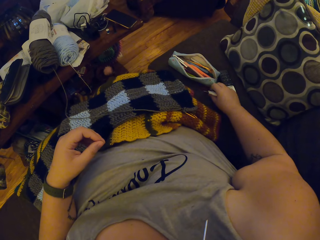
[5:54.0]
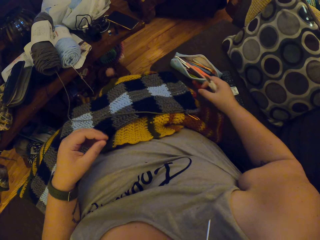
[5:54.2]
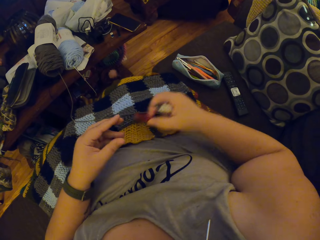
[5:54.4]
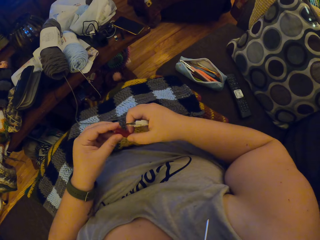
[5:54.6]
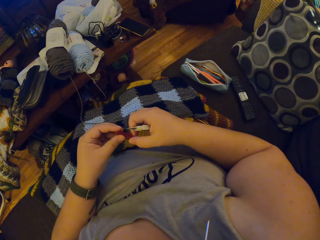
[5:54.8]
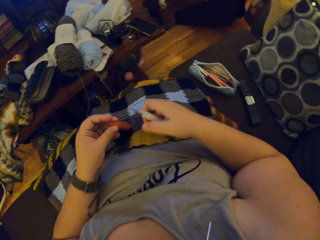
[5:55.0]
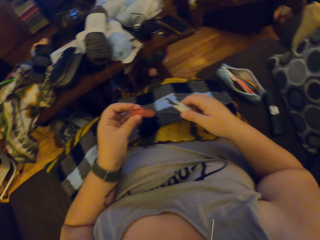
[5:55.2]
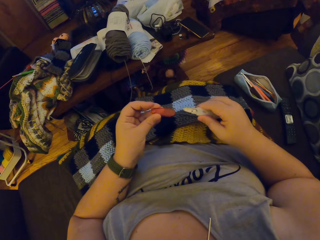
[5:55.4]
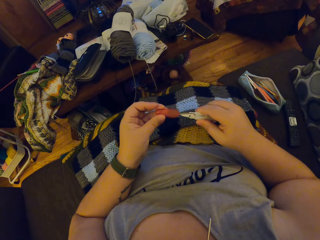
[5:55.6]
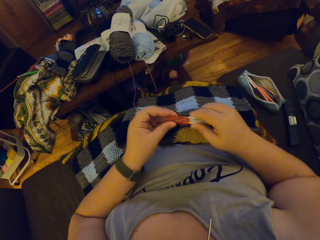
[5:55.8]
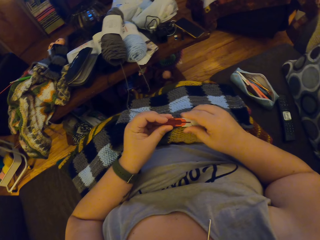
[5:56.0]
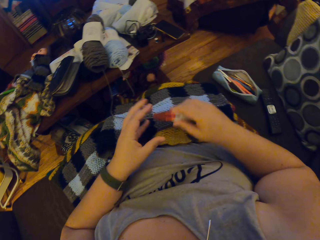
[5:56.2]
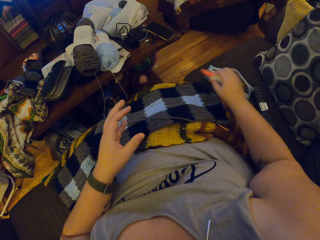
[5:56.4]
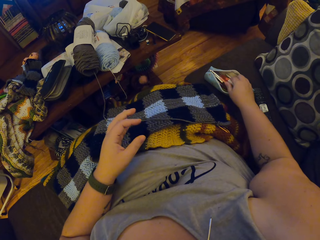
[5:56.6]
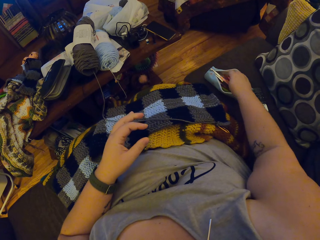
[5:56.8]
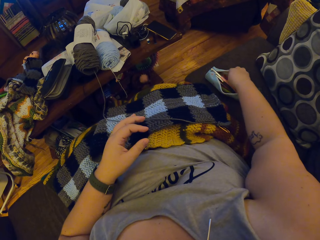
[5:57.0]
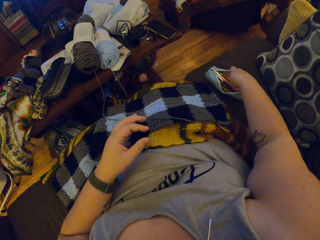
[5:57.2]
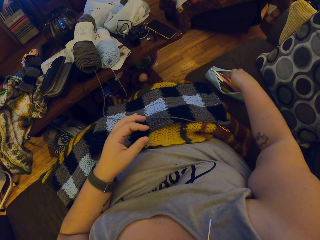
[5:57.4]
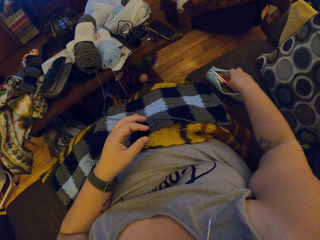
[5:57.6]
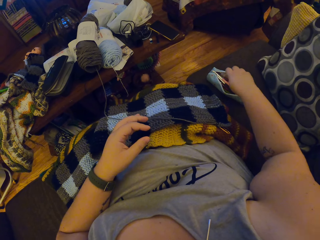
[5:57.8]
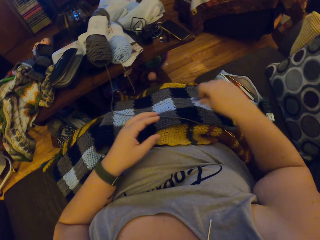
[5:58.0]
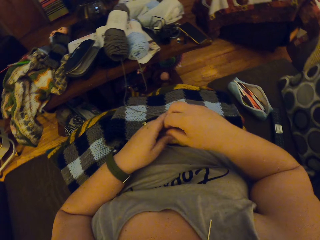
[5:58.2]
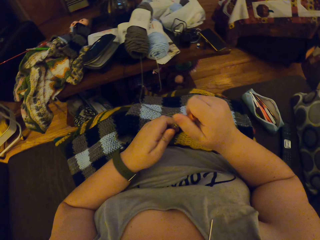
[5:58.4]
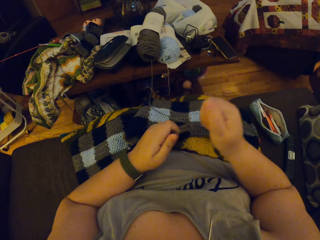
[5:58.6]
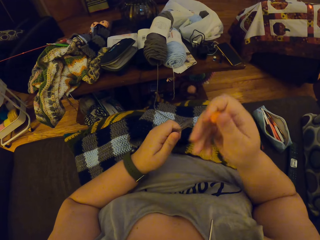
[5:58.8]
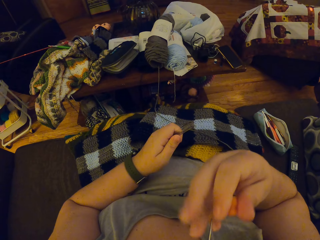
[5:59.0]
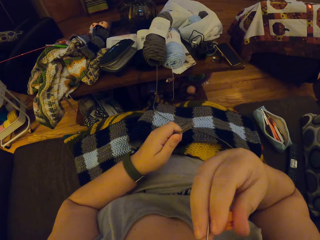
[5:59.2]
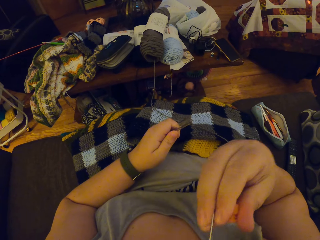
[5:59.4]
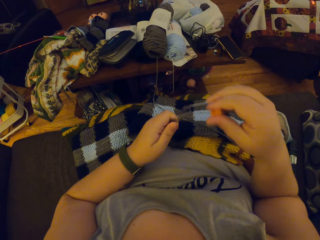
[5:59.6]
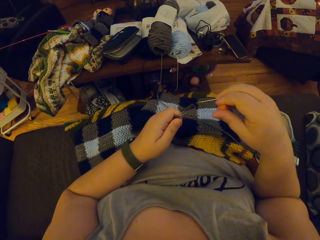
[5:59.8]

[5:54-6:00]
The camera wearer picks the pair of scissors pouch on the couch. She puts the pair of scissors in the pouch. She drops the pair of scissors in a purse. She picks a needle case in the purse. She opens the needle case. She removes the needle from her mouth.

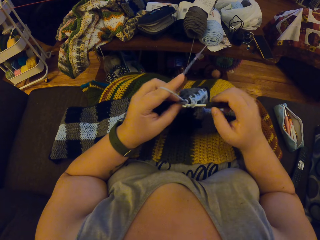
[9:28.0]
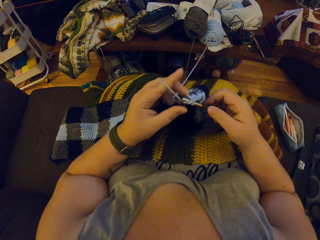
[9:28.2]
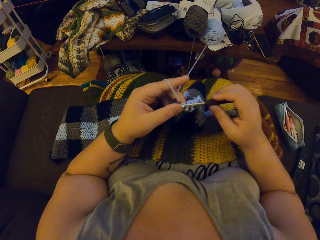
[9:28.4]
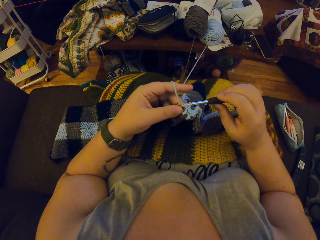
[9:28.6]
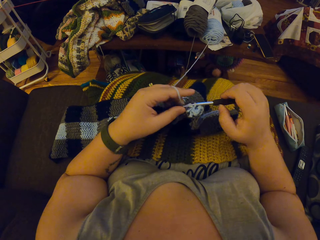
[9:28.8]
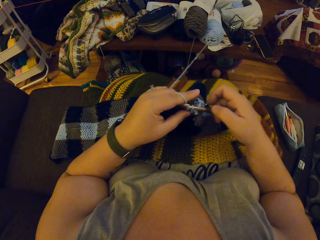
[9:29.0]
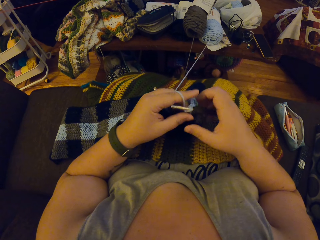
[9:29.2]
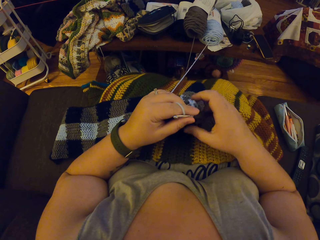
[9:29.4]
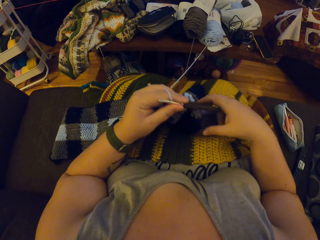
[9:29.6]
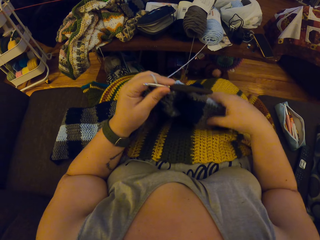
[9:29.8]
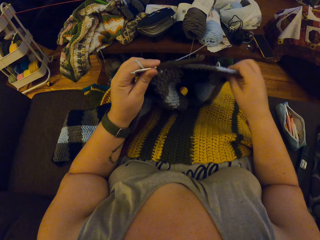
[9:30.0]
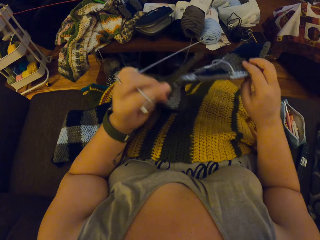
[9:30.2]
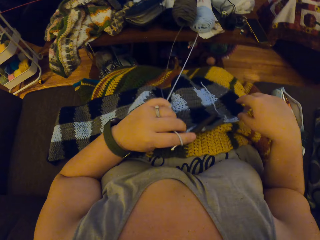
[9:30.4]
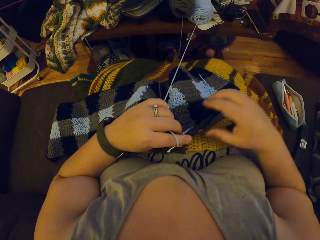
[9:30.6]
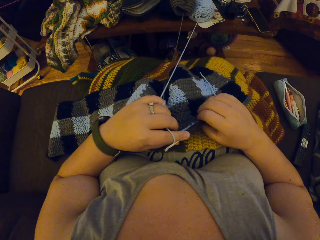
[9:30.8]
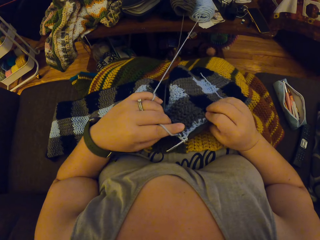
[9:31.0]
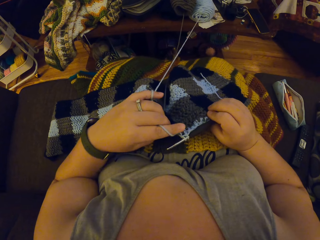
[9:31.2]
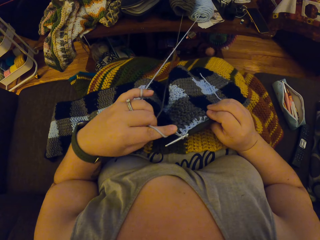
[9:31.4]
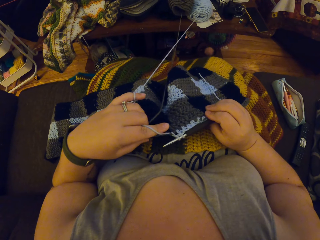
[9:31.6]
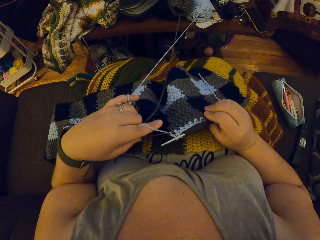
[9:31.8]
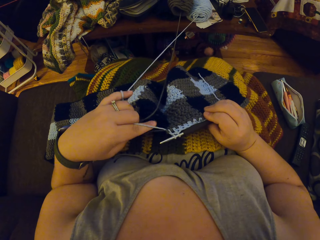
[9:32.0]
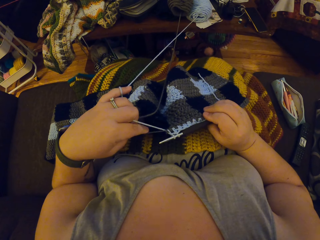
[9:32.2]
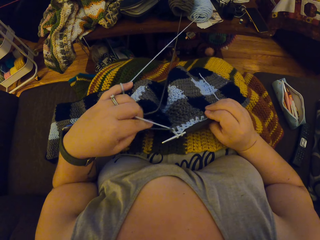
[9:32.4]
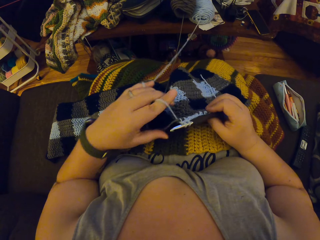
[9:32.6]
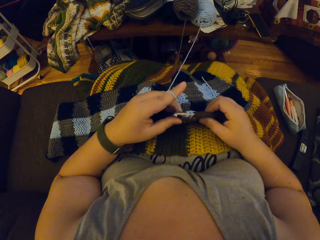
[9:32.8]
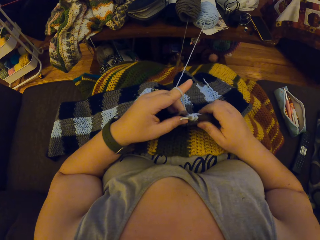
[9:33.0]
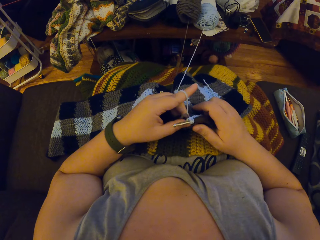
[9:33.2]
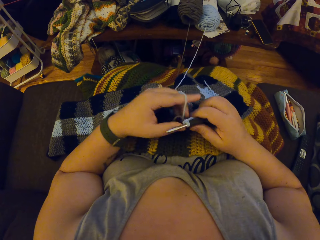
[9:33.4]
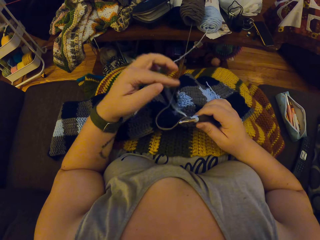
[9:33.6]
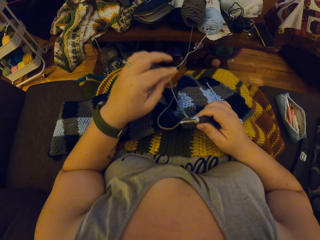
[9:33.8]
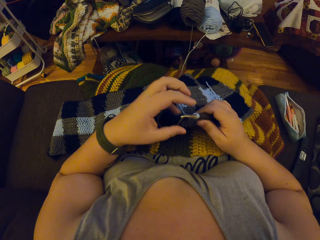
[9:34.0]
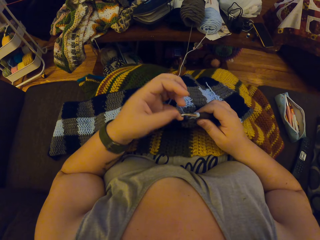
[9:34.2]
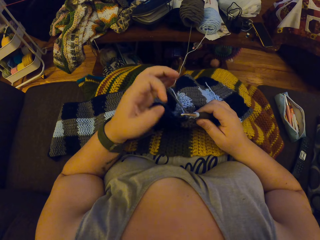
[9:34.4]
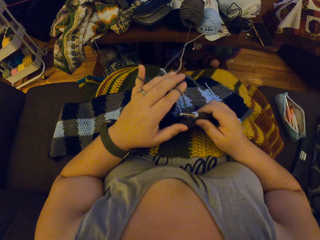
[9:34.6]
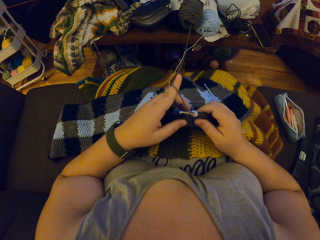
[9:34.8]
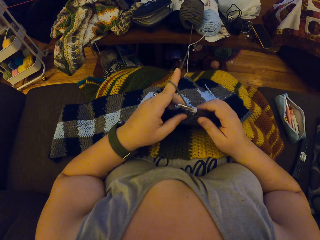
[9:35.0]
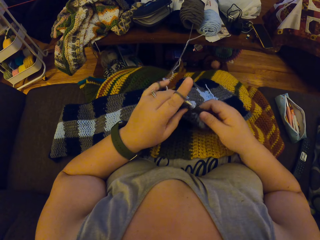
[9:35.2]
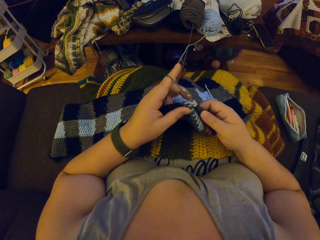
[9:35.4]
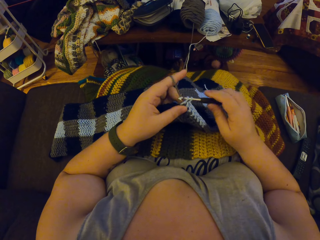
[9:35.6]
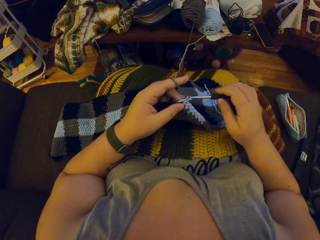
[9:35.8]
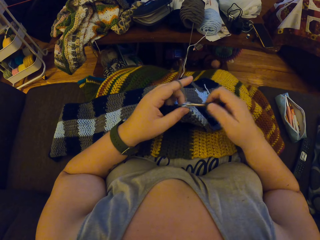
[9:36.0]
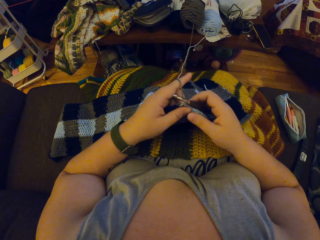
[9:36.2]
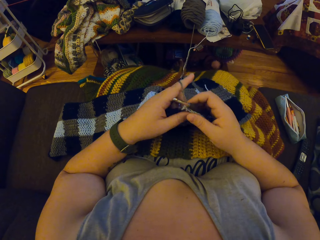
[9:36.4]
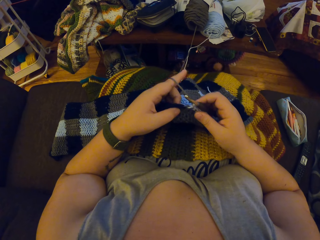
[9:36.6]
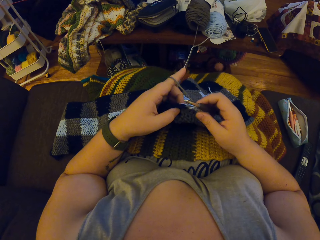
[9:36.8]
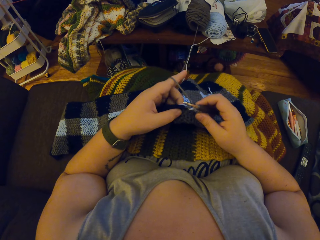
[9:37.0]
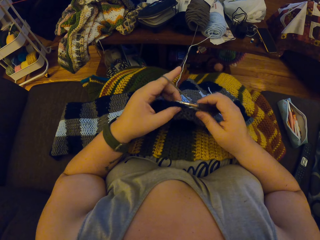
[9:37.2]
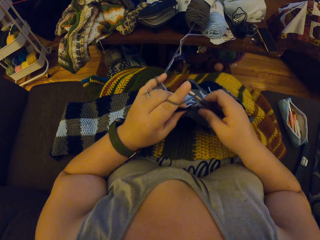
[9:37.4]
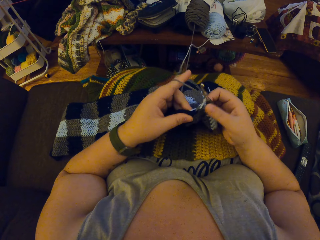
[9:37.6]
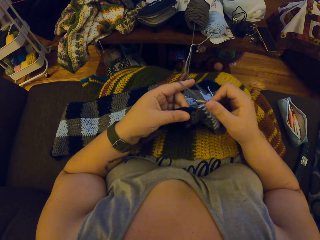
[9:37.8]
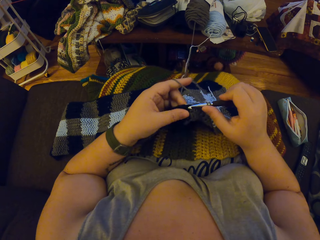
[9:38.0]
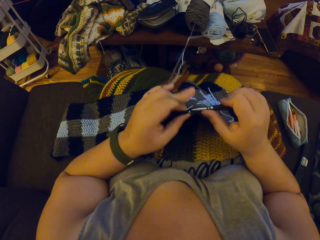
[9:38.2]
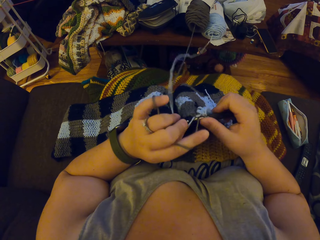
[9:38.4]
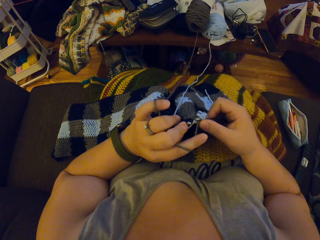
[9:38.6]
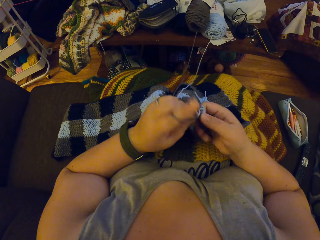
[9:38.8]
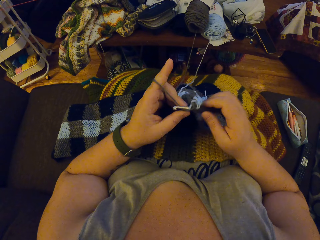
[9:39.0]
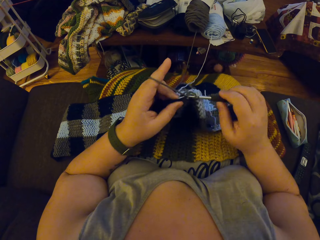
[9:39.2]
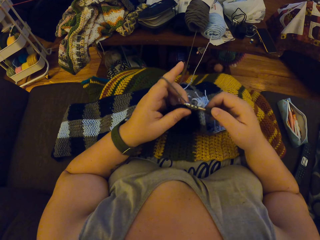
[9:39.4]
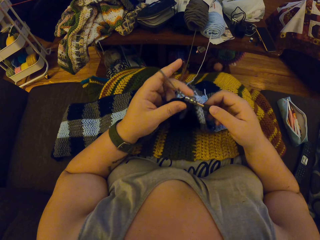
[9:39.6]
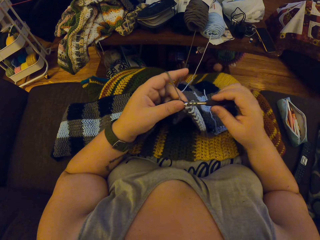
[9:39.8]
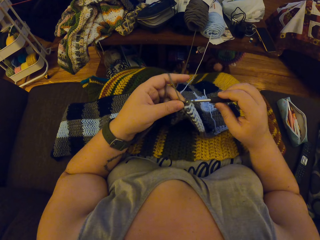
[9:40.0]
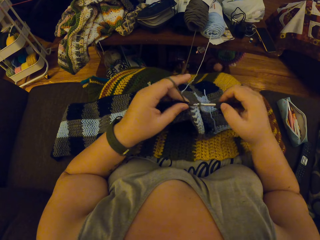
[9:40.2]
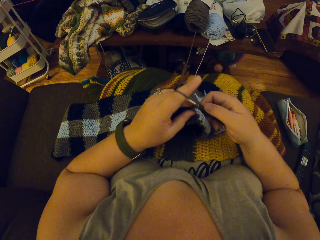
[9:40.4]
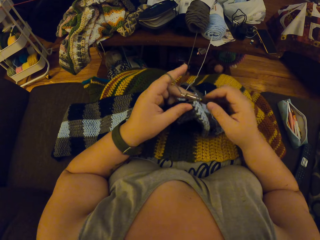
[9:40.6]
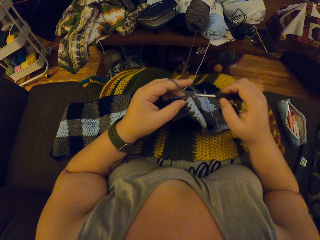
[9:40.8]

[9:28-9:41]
The camera wearer adjusts the fabric with her hands. She turns the piece of fabric. She adjusts the yarn strand with her left hand. She crochets the yarn with her hands.

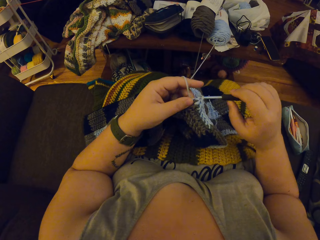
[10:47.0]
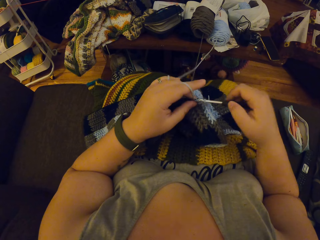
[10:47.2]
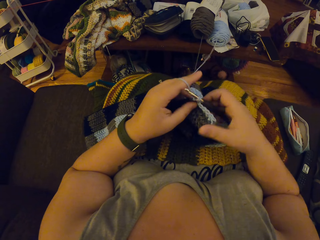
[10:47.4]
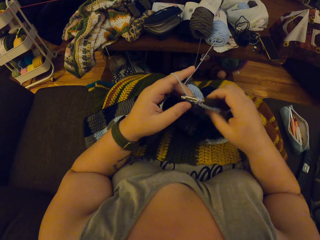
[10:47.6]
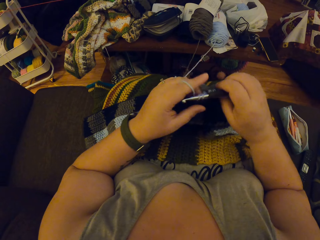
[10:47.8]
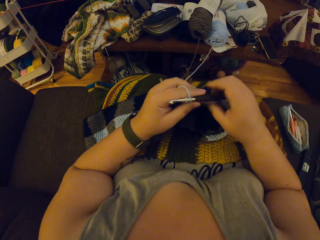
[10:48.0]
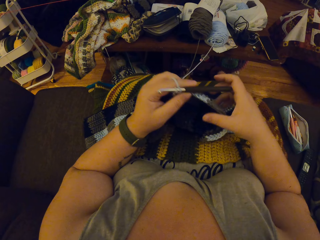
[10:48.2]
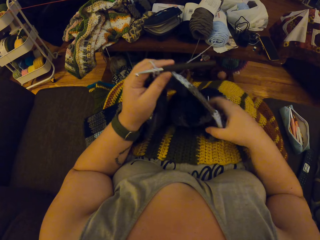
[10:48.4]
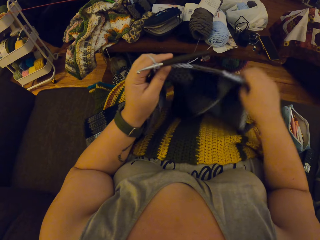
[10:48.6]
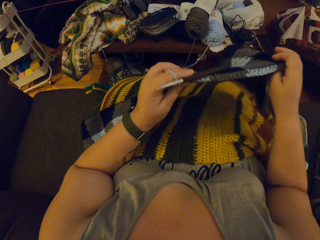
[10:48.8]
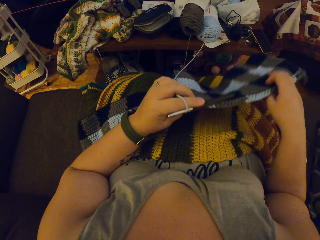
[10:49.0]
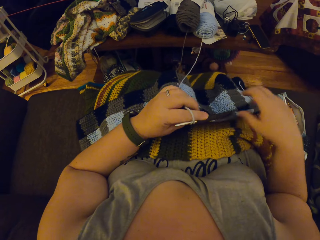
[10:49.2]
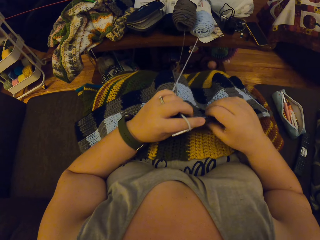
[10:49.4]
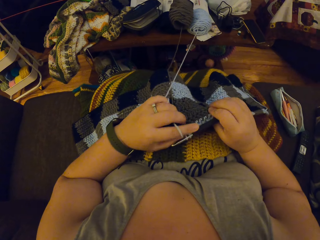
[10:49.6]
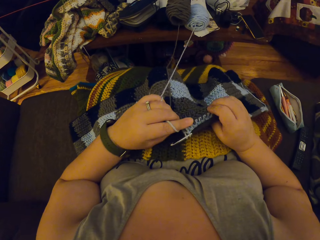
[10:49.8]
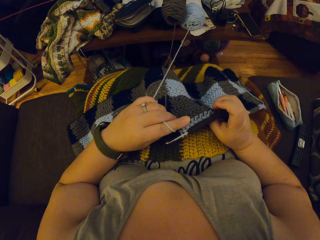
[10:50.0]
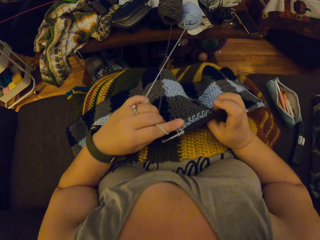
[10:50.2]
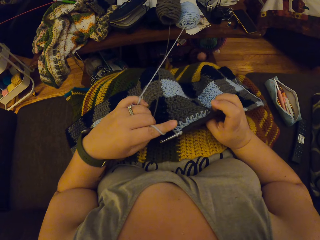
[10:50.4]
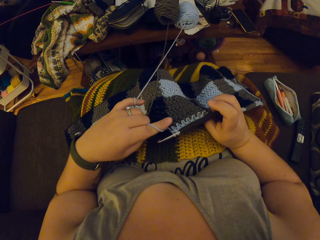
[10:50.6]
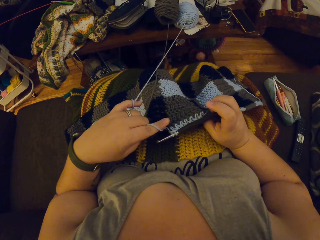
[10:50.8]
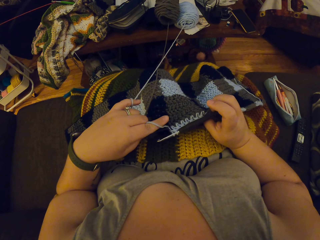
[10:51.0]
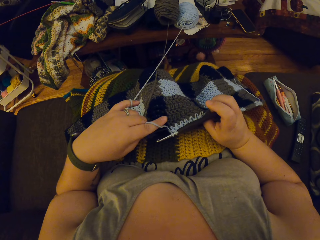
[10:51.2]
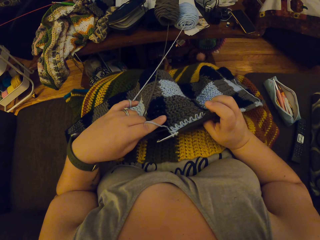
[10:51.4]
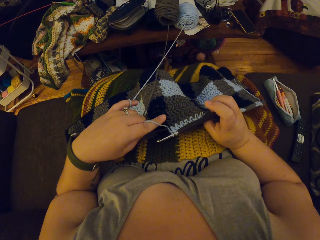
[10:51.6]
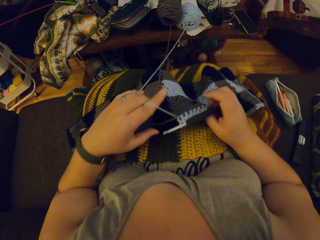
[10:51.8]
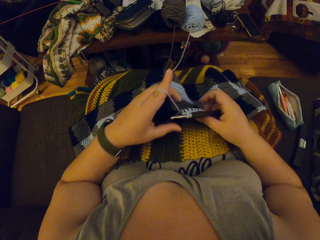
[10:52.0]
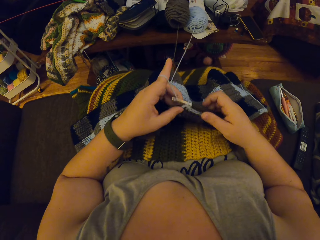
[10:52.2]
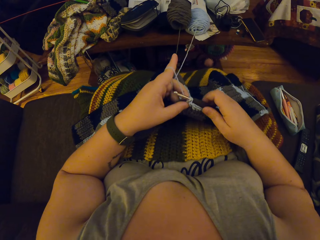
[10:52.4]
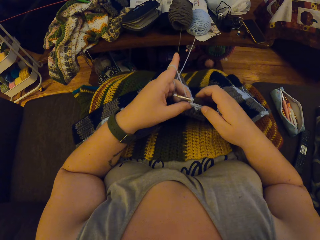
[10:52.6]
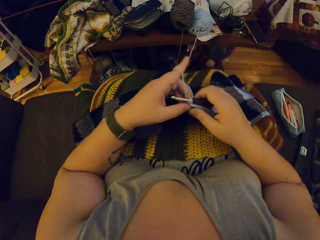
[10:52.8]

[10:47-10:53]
The camera wearer adjusts the fabric with her hands. She stretches the thread.
